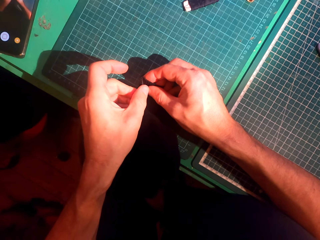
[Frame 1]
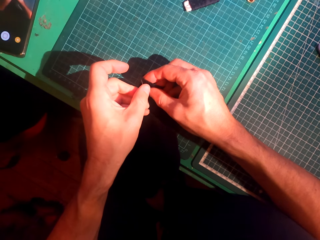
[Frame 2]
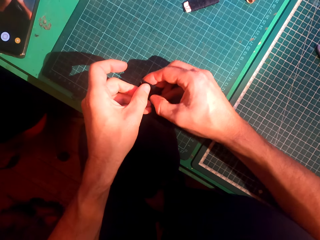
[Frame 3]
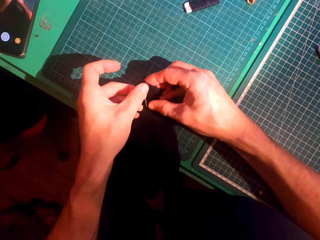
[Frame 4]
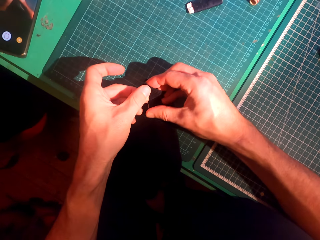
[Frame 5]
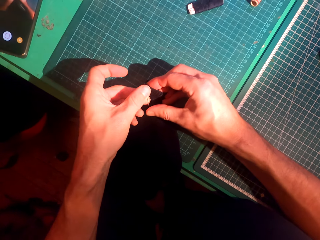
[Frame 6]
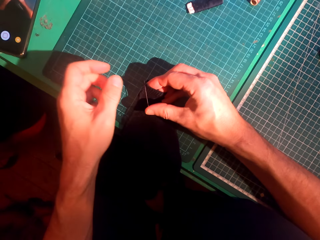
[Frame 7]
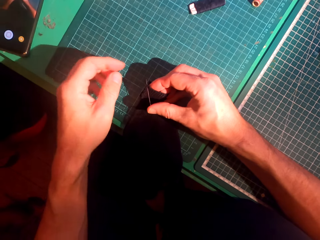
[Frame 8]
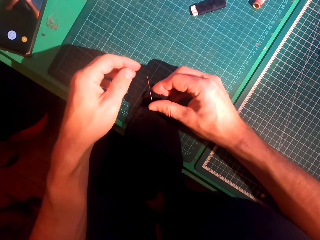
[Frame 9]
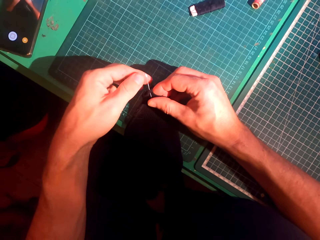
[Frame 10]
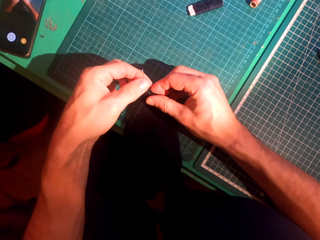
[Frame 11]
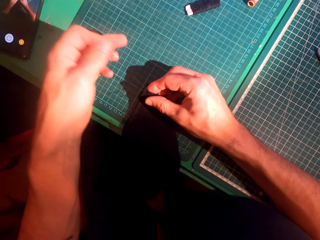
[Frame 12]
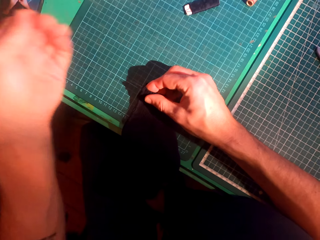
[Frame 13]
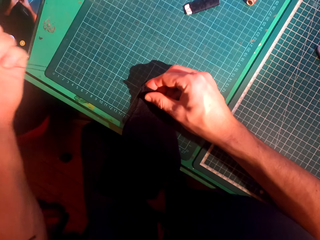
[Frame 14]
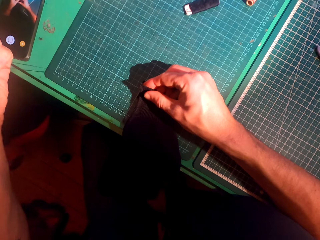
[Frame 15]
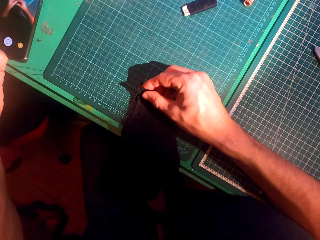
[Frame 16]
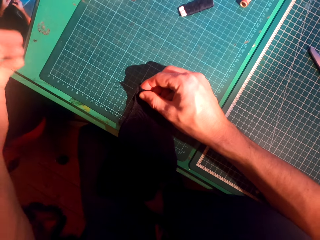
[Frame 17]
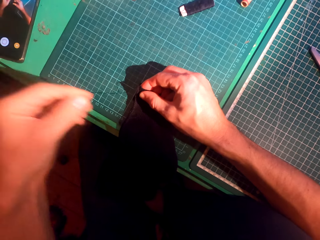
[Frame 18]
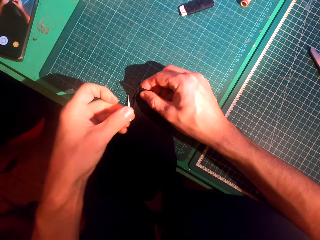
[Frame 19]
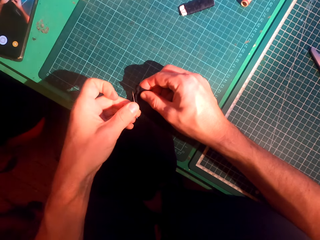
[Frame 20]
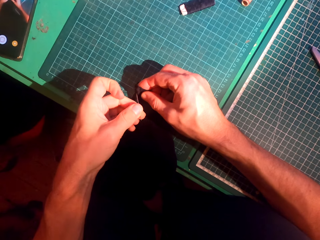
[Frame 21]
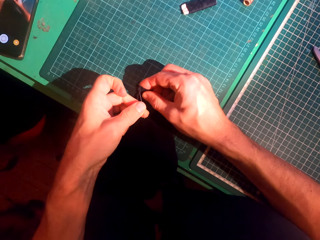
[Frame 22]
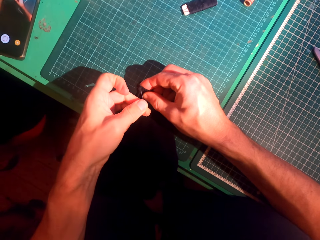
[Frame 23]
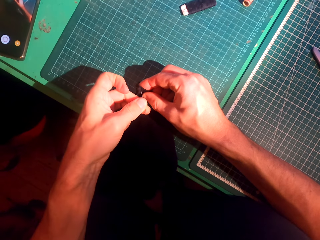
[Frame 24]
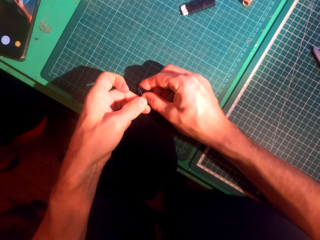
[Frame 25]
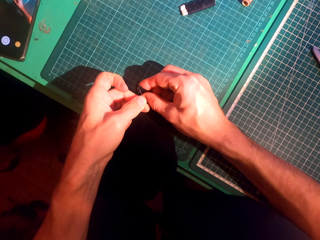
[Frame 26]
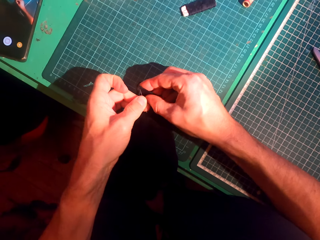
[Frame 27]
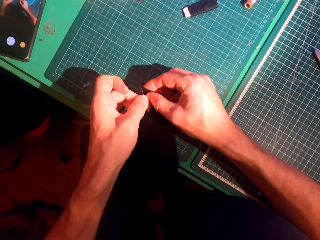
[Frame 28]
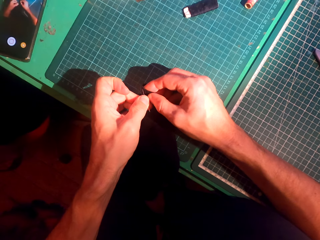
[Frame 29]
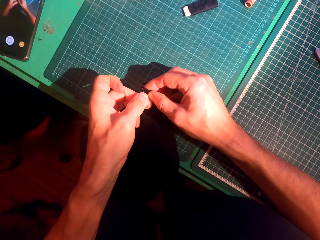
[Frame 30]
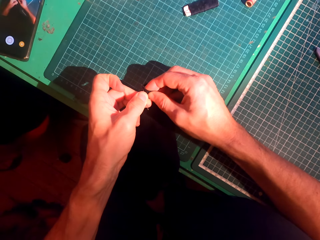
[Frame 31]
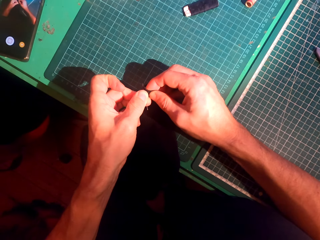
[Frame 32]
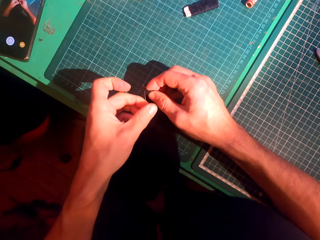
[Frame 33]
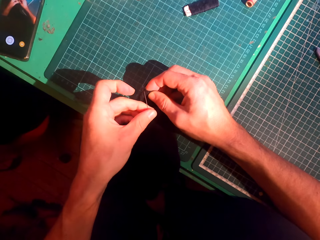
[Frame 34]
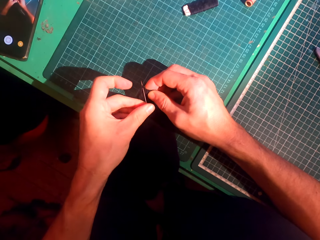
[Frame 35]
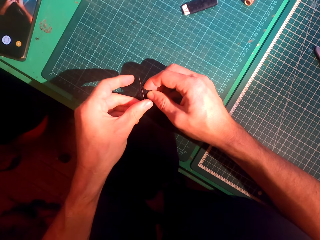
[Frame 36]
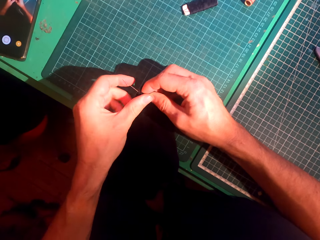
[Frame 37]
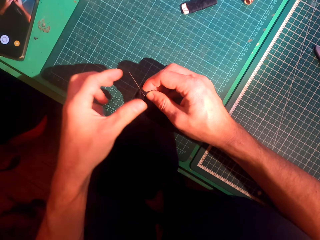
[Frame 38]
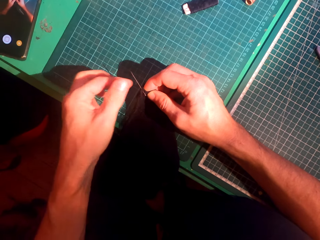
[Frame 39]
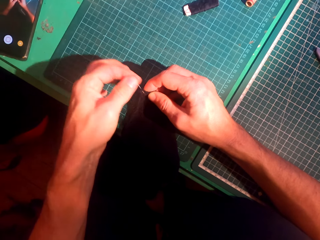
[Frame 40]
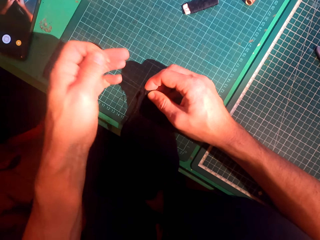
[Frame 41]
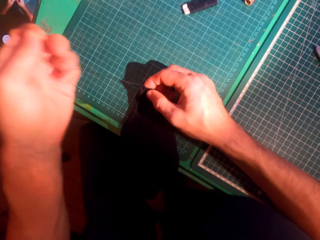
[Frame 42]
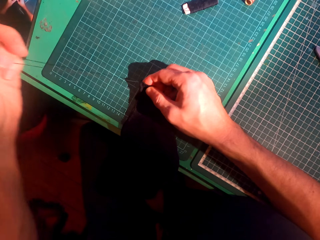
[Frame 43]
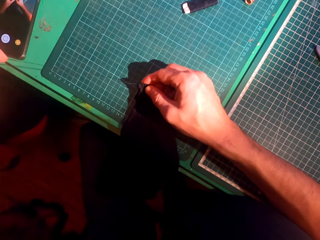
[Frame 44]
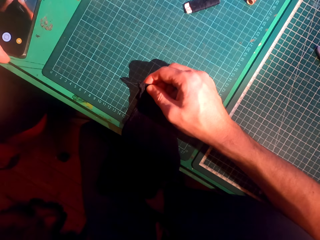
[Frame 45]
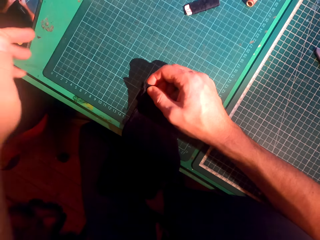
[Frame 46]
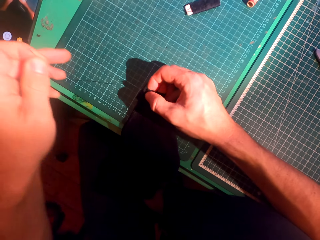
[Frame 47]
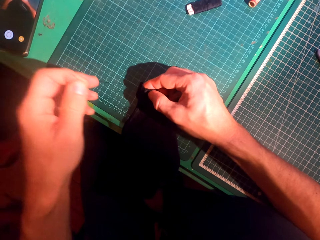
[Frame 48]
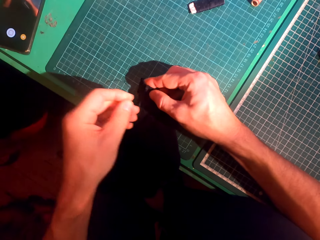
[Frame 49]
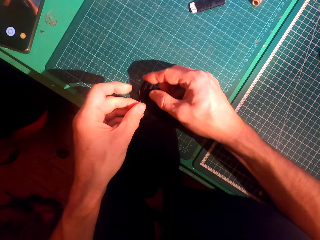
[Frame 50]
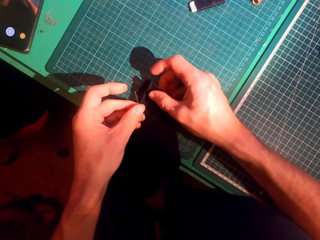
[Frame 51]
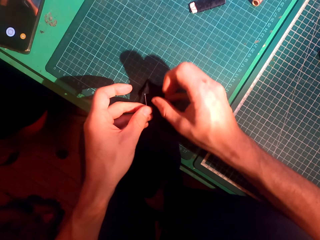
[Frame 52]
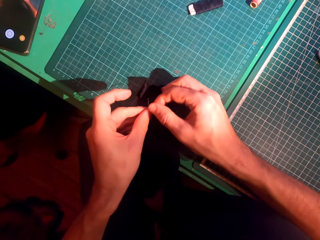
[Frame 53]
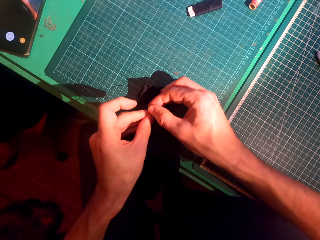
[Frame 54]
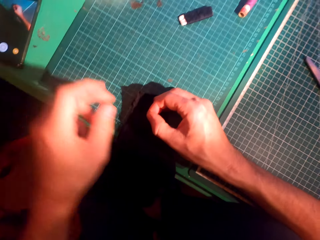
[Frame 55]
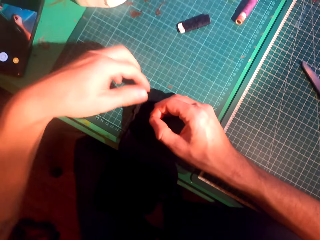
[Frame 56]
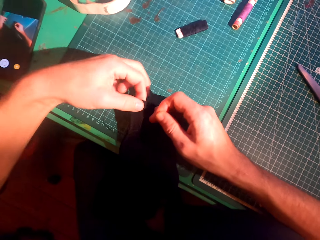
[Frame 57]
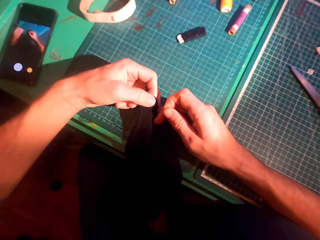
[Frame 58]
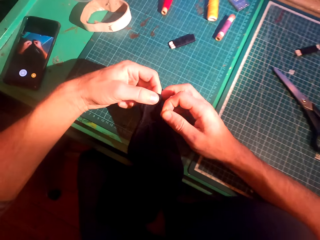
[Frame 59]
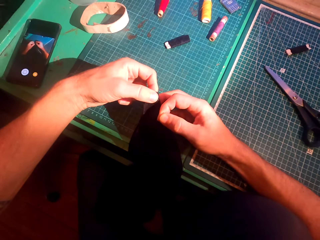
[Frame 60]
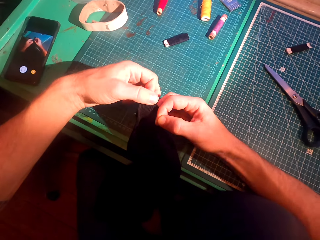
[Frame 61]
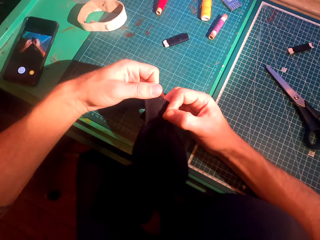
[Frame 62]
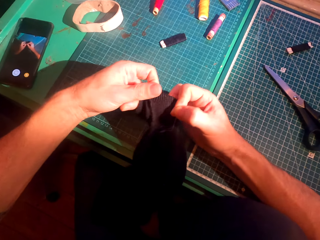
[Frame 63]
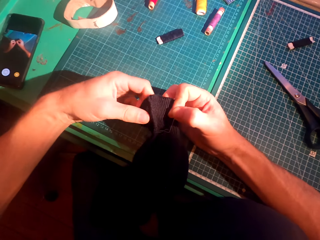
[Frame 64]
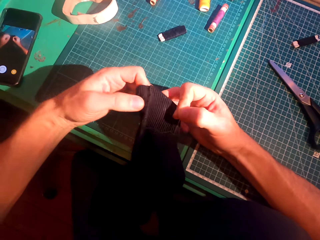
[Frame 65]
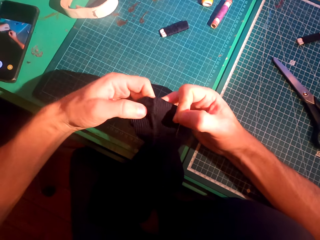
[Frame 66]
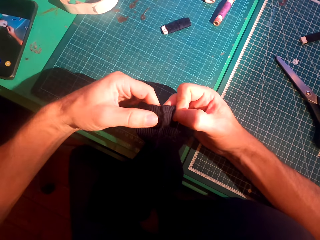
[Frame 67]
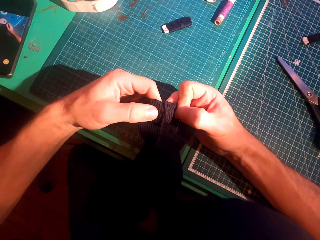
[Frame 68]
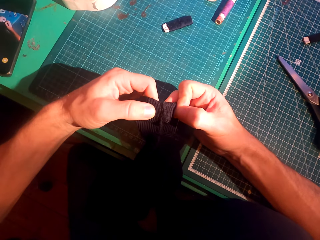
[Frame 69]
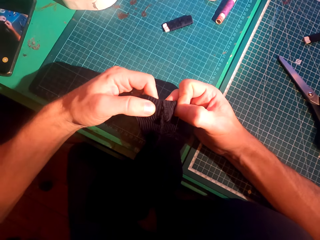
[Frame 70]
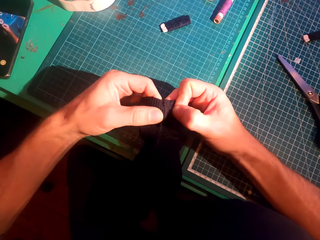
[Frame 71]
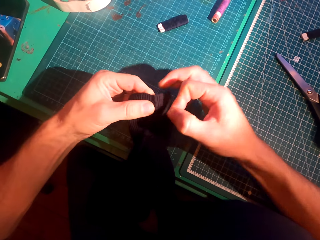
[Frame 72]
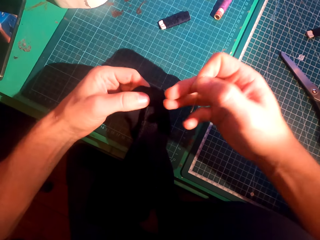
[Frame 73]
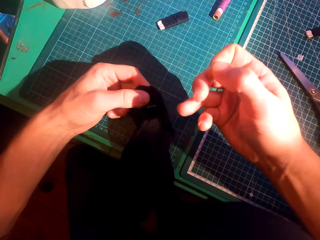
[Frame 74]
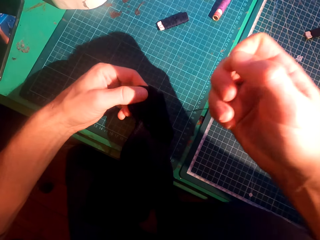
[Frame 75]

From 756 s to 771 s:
The camera wearer straightens a thread. They insert a needle in a sweater. They straighten the thread. They straighten the sweater.

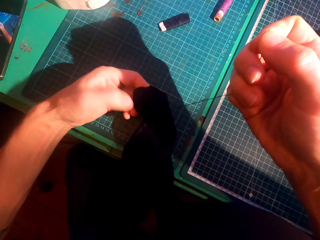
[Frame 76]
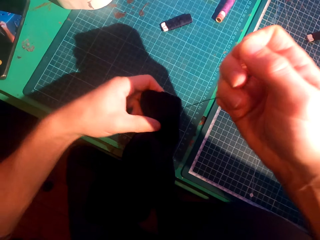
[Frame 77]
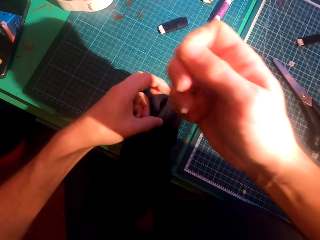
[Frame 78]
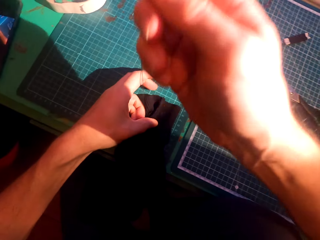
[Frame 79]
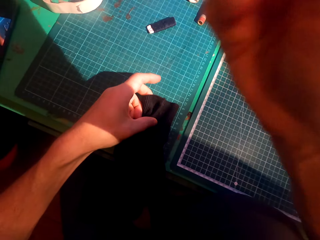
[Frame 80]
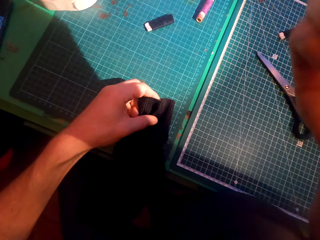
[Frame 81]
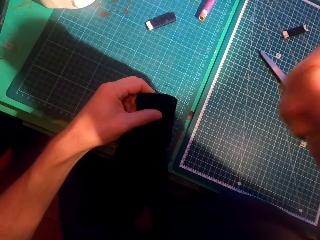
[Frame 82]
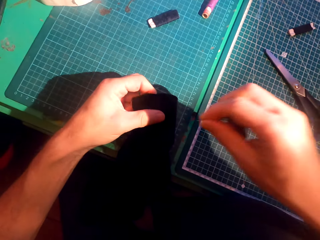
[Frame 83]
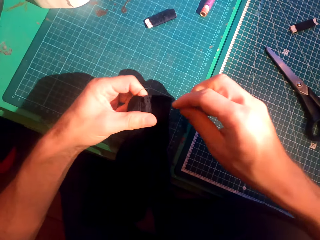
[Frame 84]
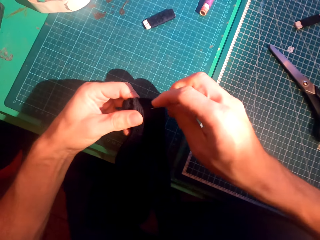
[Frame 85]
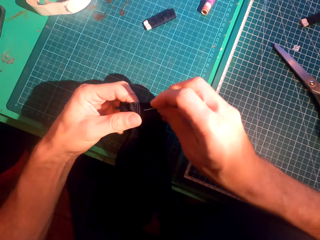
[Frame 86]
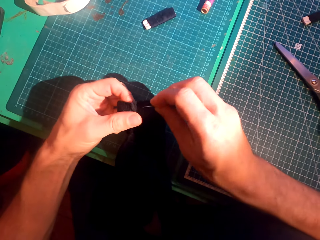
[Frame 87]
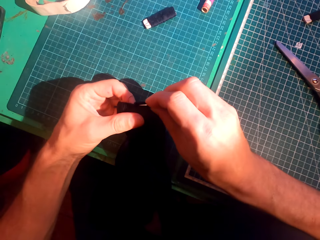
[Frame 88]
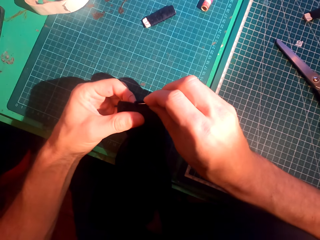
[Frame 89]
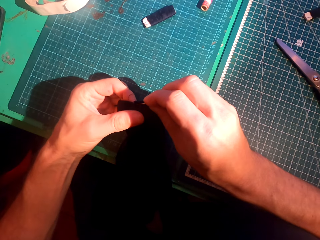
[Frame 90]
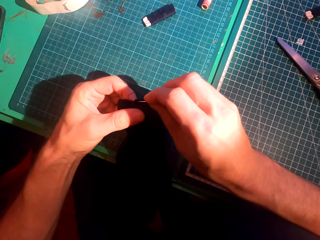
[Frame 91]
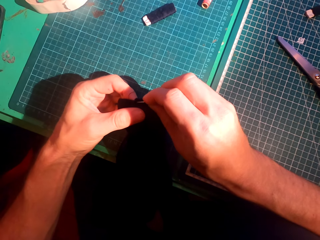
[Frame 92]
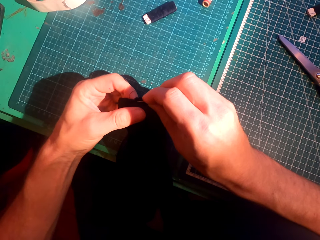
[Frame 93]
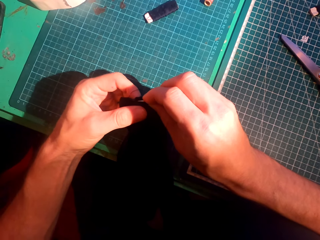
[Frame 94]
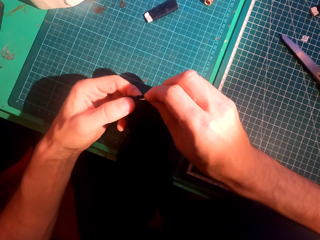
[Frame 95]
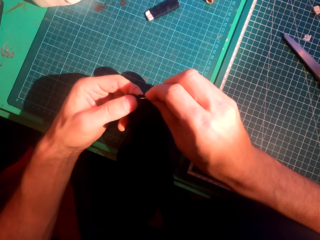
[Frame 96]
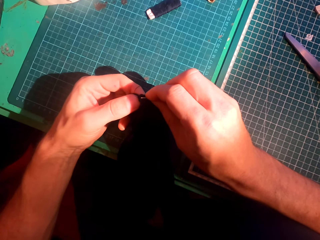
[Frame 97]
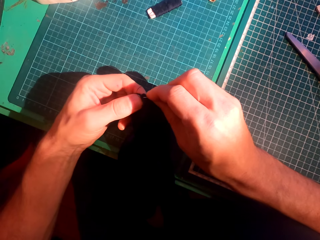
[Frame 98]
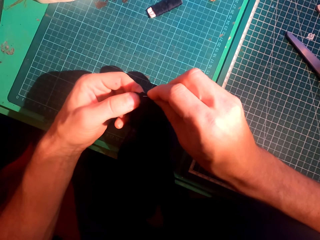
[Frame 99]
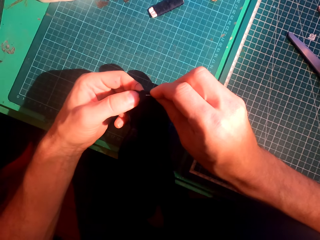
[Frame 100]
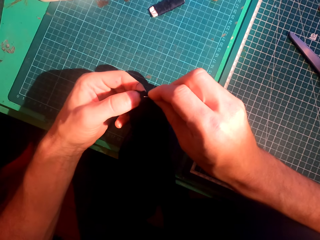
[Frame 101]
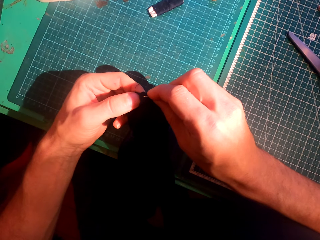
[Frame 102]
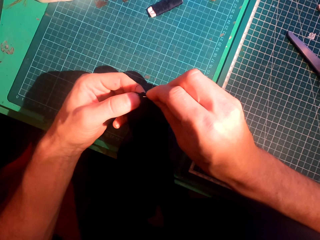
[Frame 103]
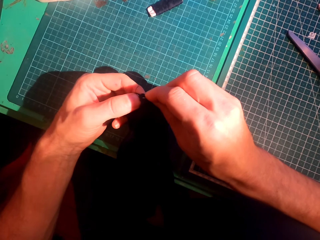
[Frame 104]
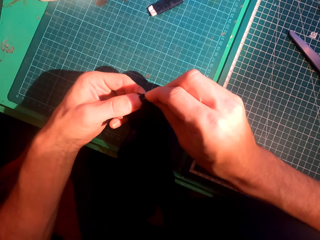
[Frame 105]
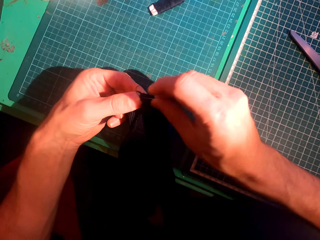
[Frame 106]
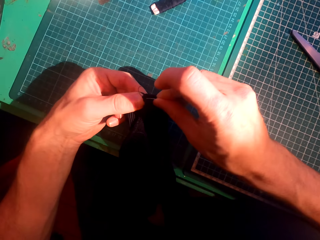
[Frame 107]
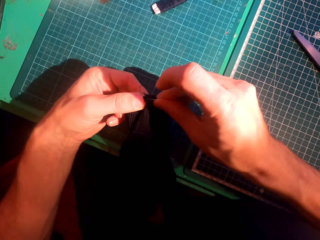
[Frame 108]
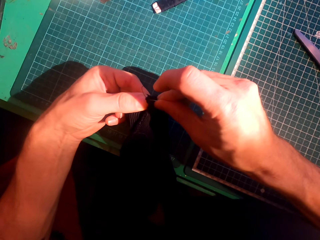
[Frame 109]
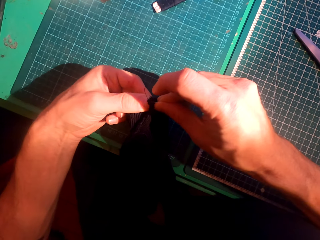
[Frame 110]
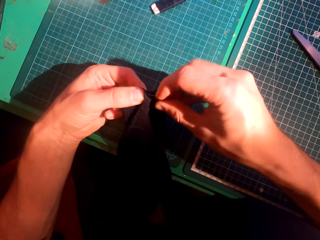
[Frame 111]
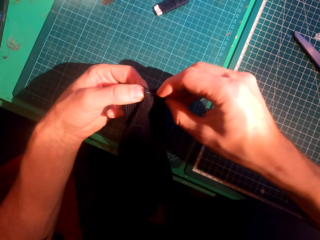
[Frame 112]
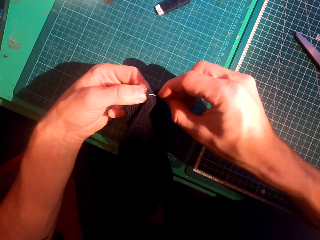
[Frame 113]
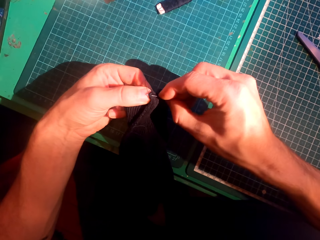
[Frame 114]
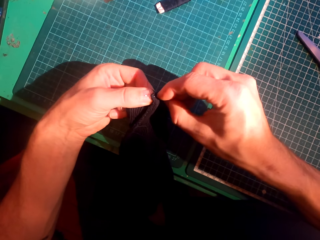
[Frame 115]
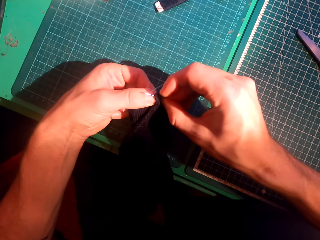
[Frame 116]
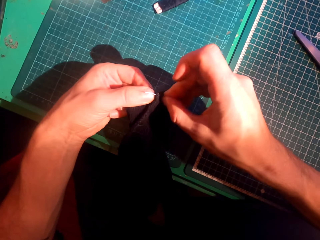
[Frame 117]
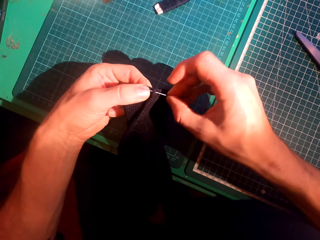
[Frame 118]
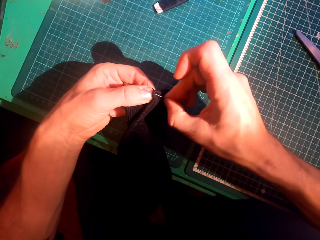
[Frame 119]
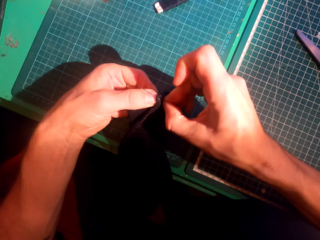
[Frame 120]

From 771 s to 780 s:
The camera wearer aligns a thread. They insert a needle in a sweater.
